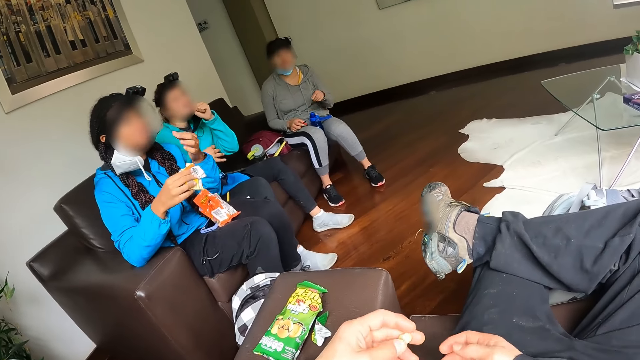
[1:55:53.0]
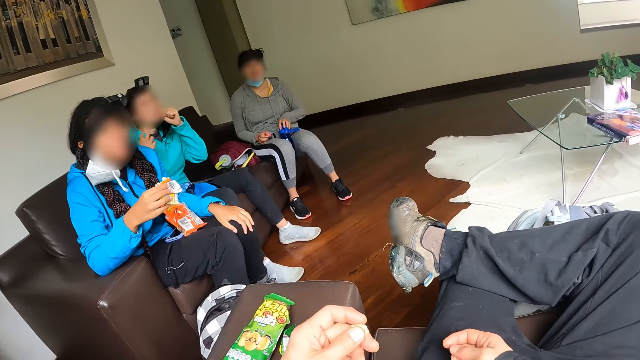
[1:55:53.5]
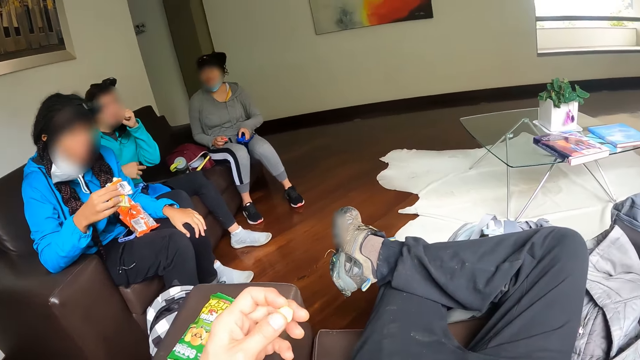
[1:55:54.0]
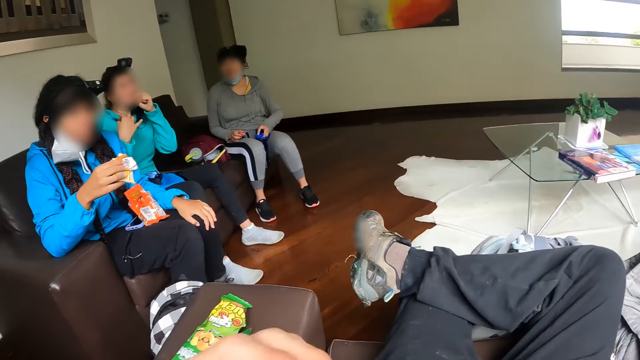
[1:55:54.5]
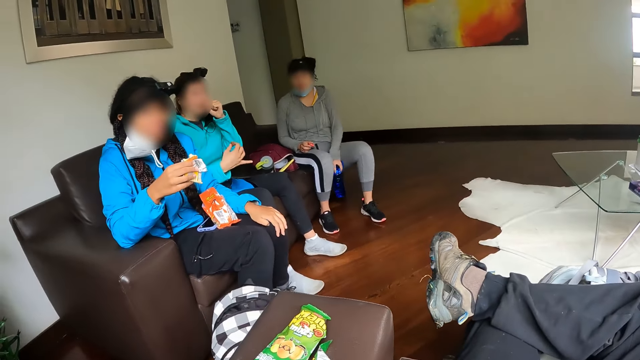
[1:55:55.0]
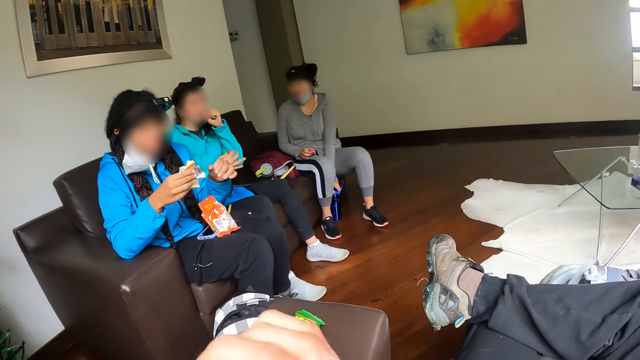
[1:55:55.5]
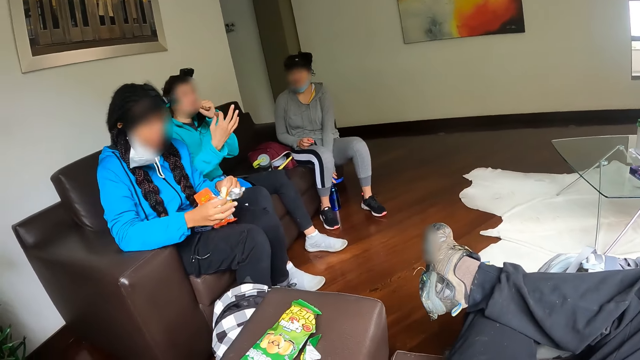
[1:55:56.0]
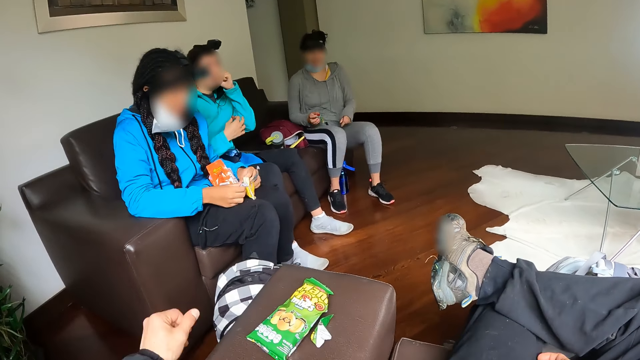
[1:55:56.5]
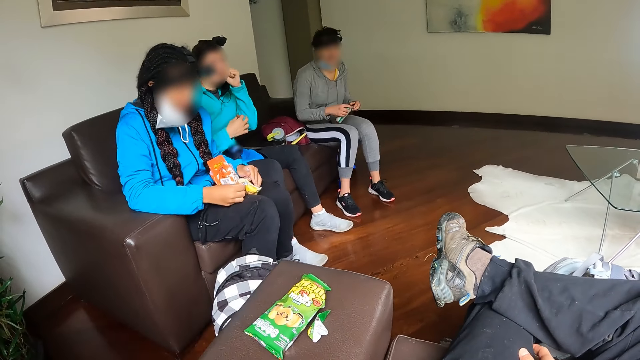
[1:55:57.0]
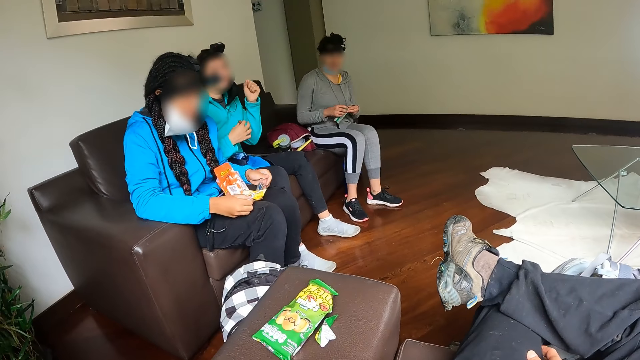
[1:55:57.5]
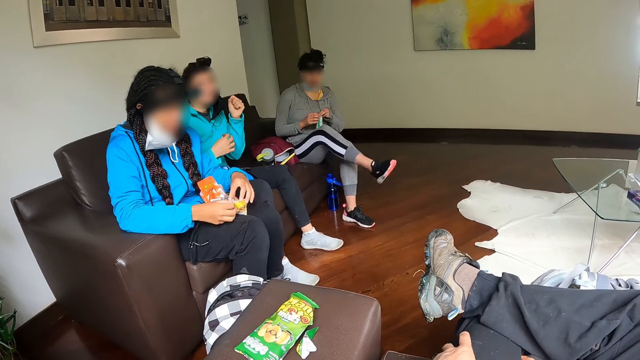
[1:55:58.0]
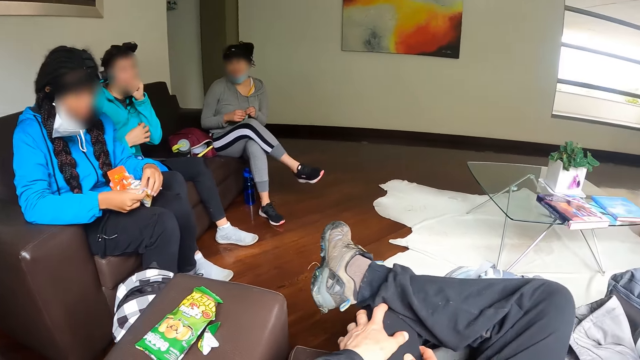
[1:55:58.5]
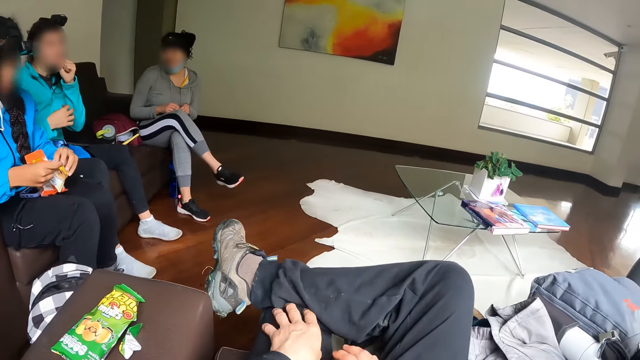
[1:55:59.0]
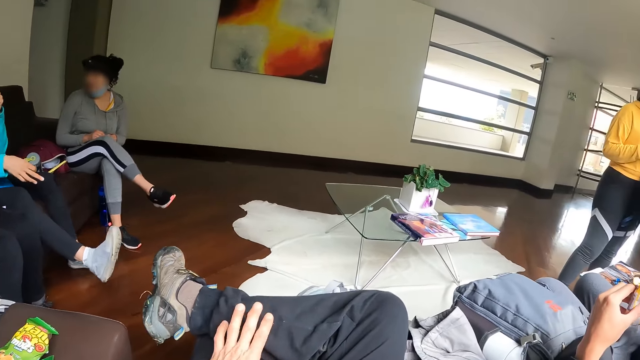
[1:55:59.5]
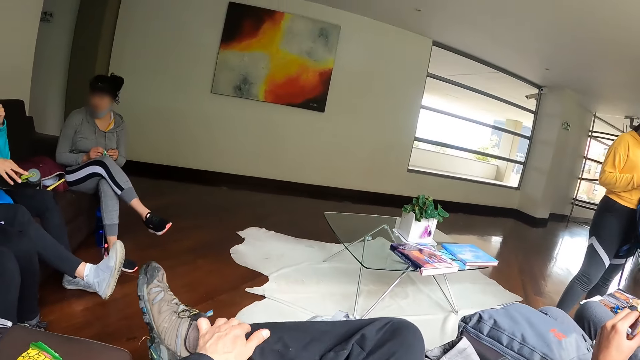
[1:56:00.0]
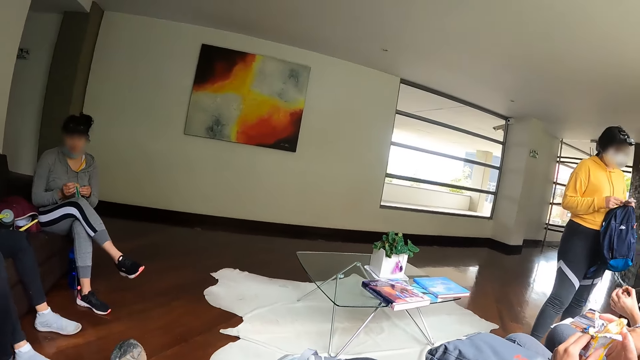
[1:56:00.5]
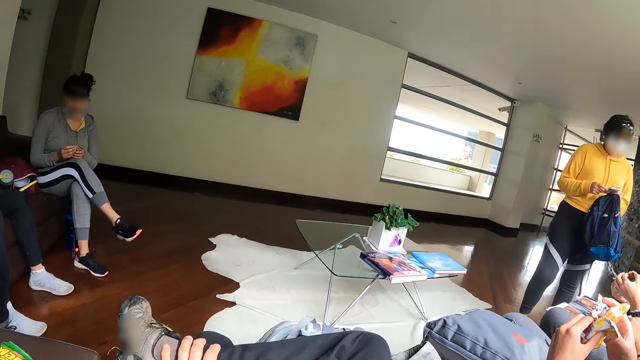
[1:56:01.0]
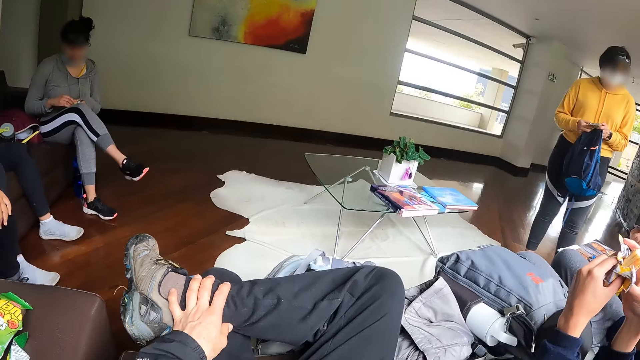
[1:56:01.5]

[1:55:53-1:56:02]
The woman moves the water bottle on the chair to the floor with her left hand. A person converses with the camera wearer. The camera wearer eats nuts. Another woman unwraps the biscuit with both hands. The first woman opens the biscuit with both hands. She folds the legs. The camera wearer looks around.

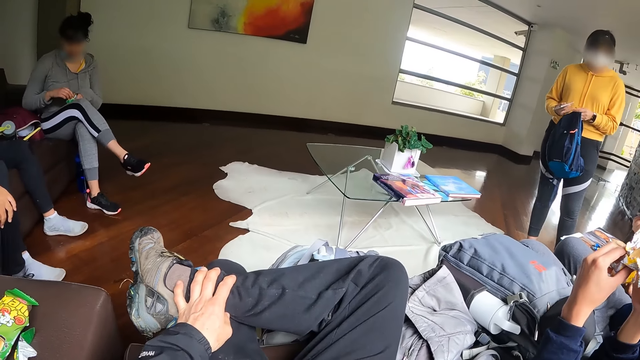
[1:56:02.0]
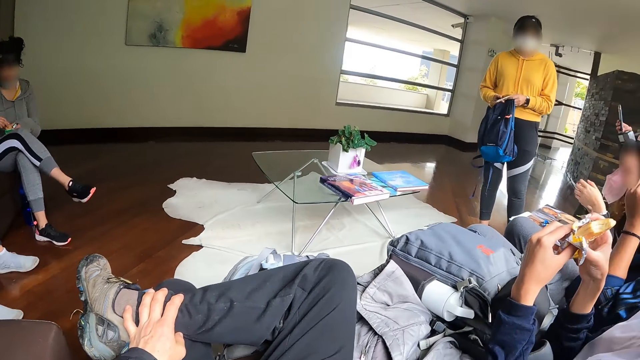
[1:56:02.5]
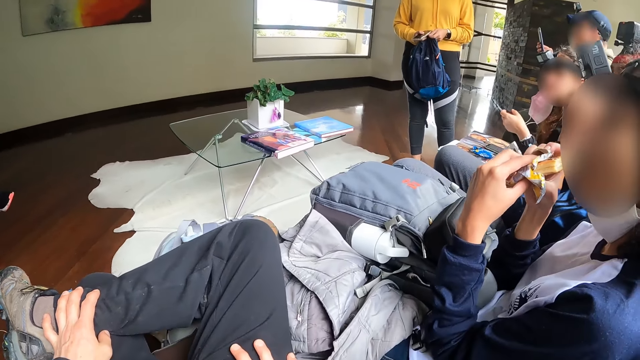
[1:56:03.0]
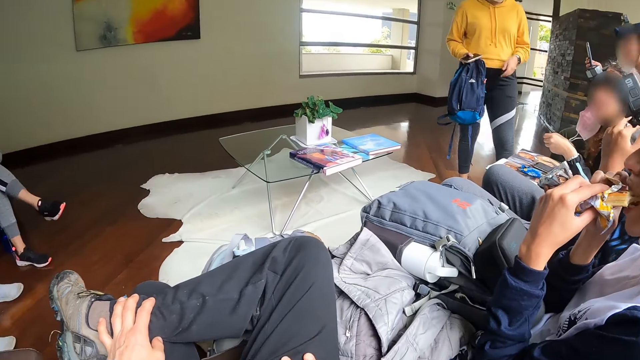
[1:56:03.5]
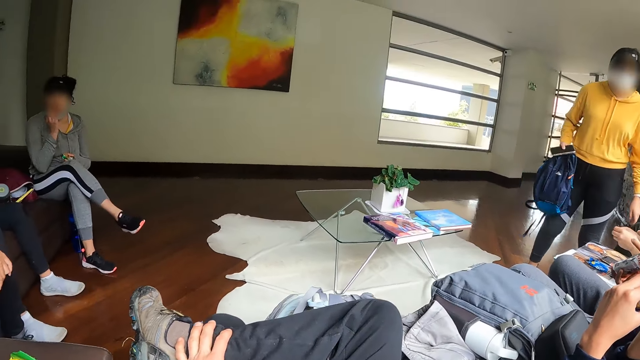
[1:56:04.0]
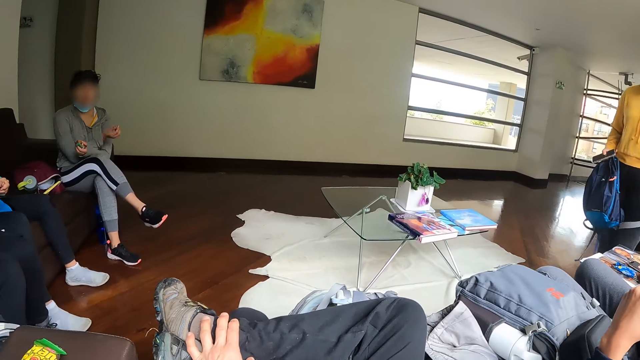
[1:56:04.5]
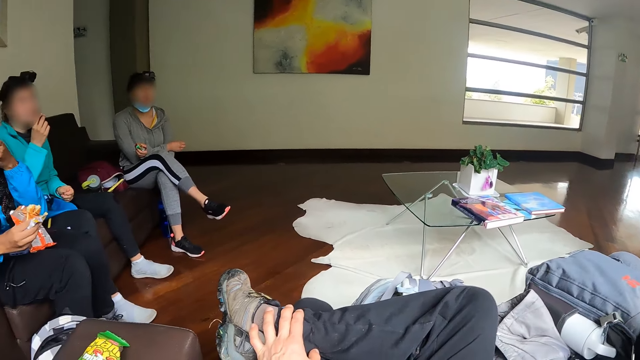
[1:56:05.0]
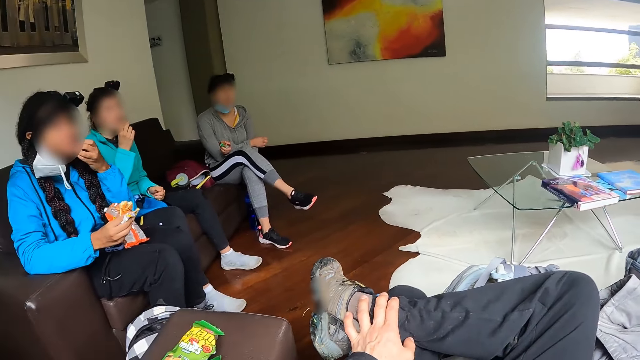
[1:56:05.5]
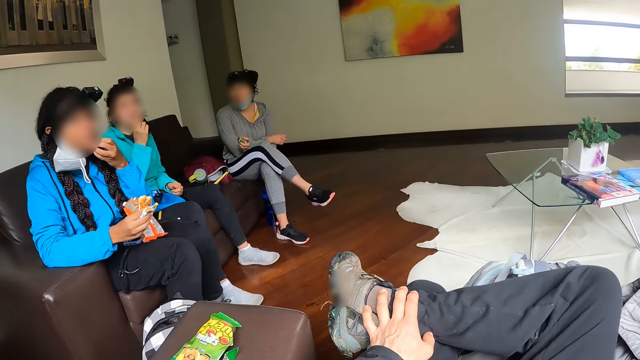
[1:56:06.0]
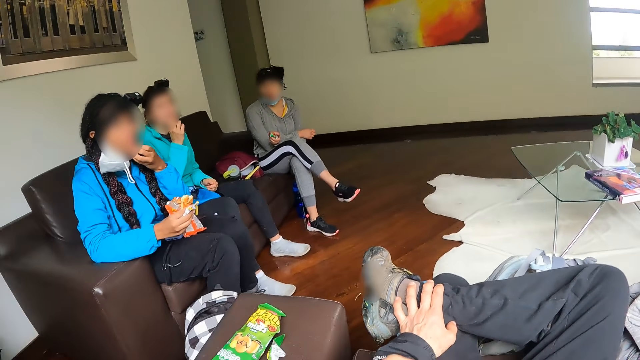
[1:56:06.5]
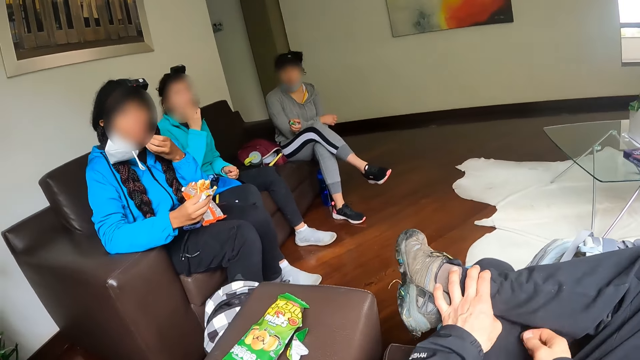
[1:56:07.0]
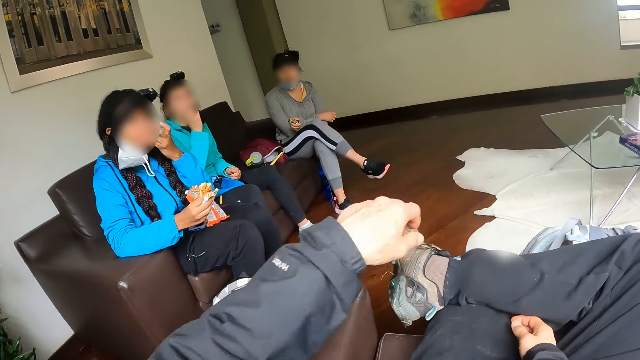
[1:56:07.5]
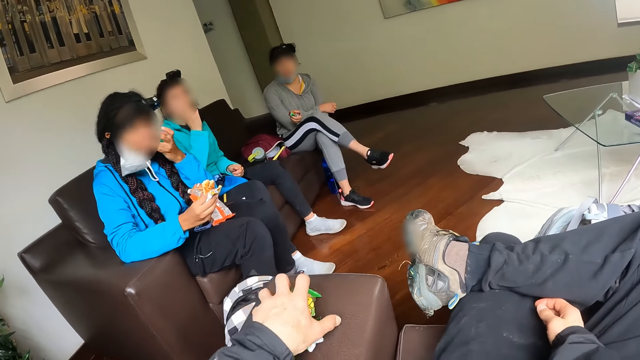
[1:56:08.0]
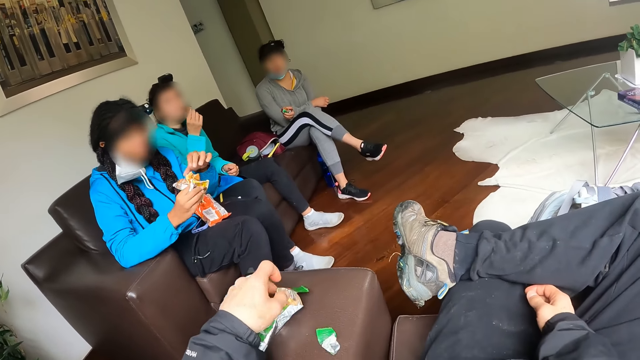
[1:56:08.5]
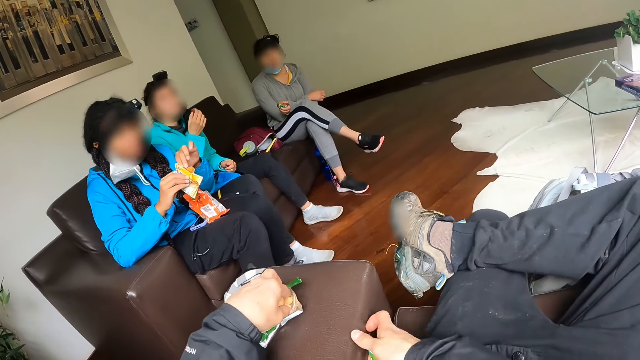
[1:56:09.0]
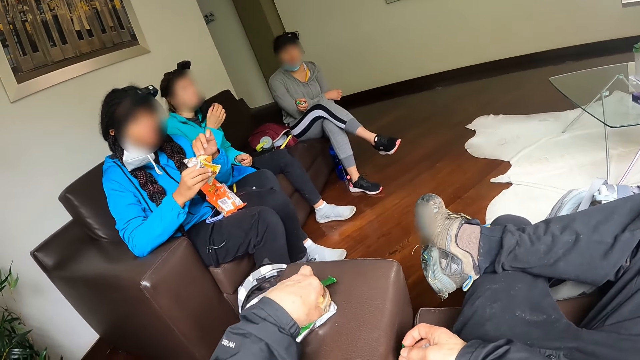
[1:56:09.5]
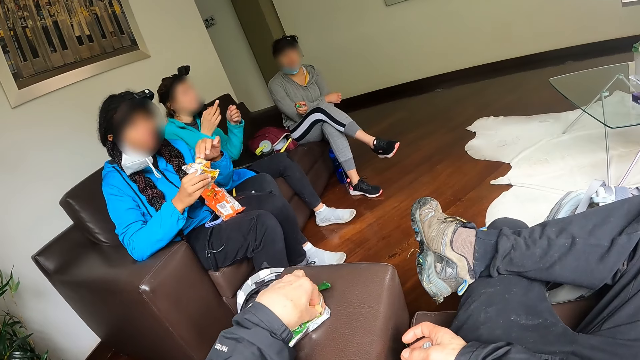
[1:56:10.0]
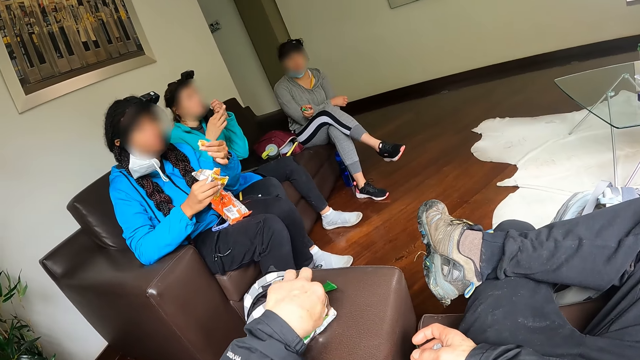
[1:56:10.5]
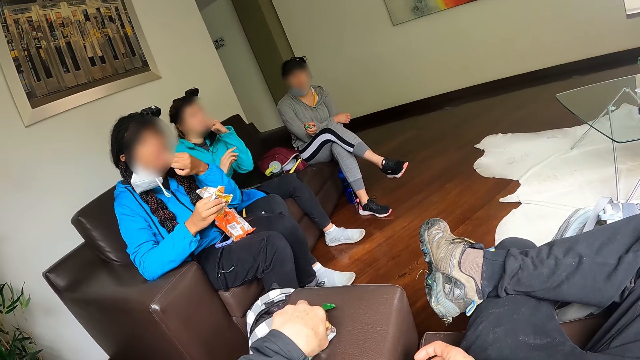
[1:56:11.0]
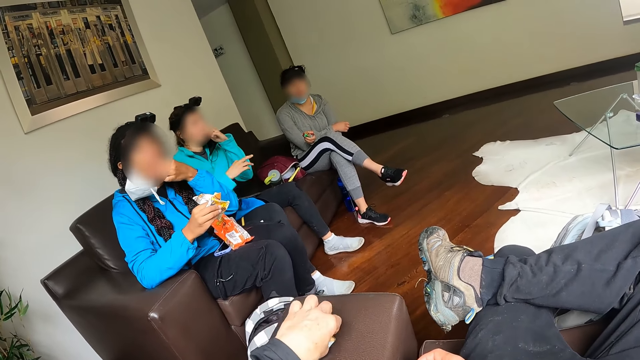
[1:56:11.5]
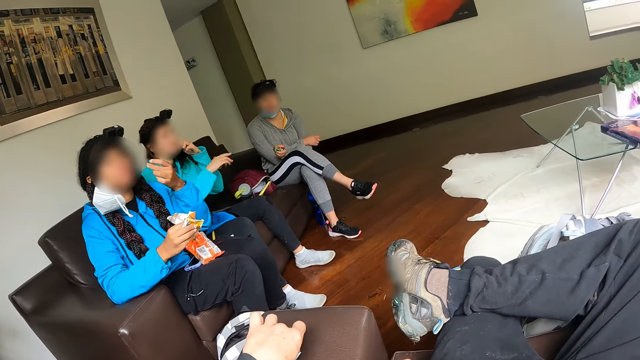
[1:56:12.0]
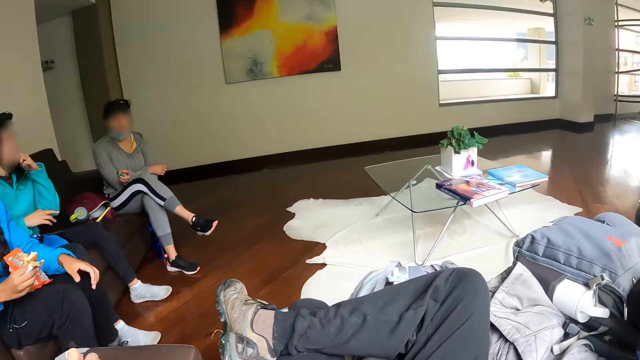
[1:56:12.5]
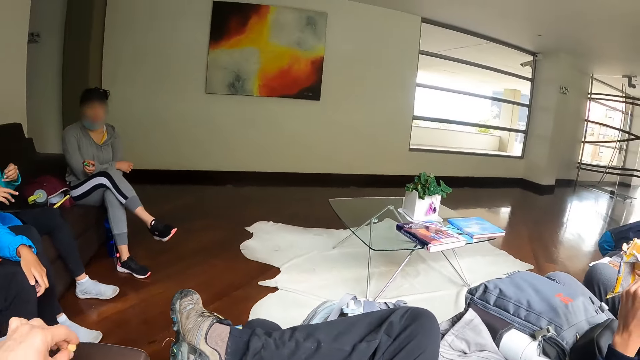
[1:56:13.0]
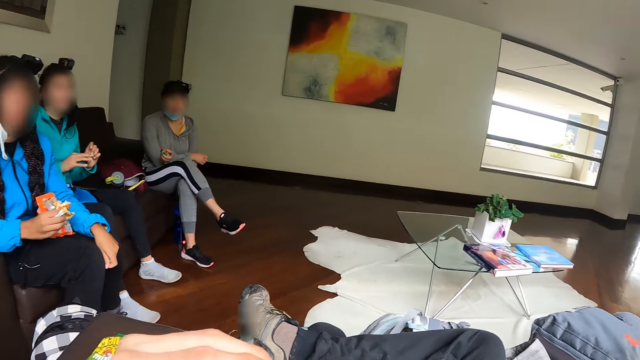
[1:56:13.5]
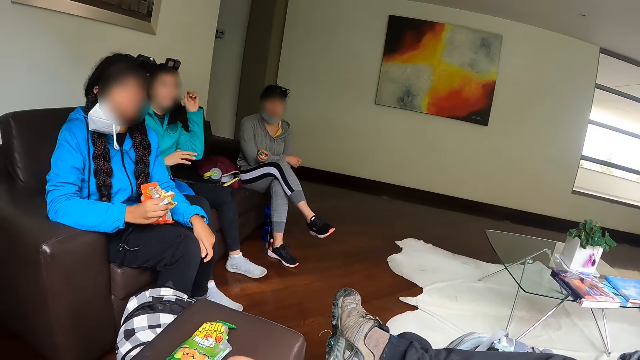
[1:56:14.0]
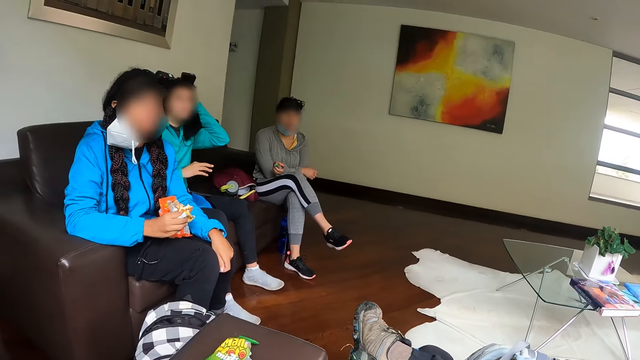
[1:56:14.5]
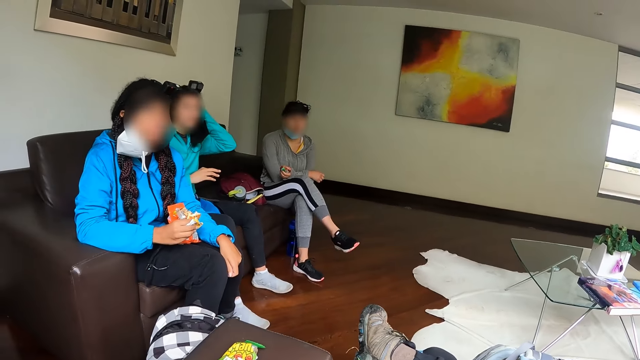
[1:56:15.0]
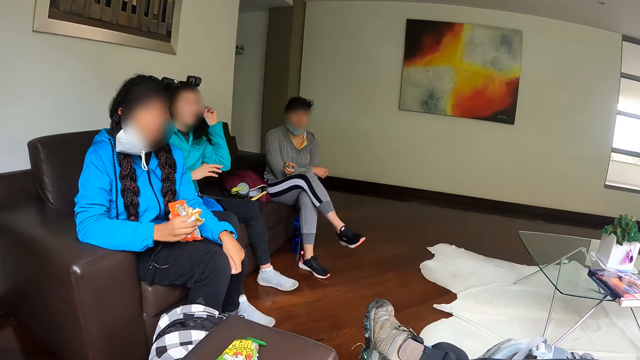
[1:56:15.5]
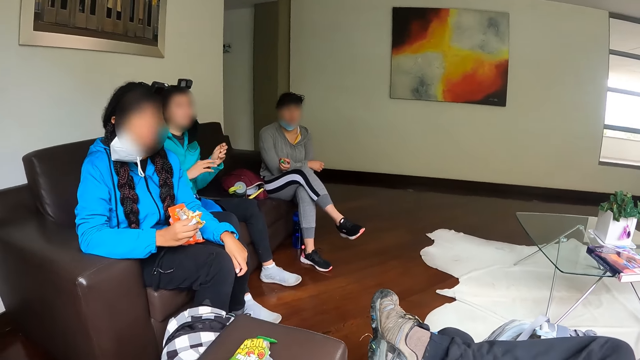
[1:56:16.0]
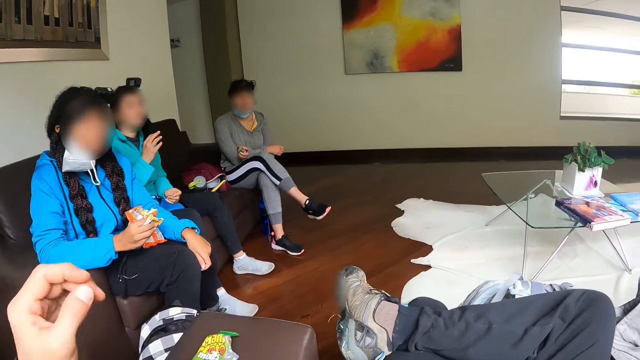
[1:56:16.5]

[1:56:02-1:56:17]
A man operates a phone with both hands. A person eats chocolate. Another person touches the face. The camera wearer picks the biscuit or nut from the arm of the chair with his left hand. A woman picks the biscuit from the packet with her left hand. The woman eats the biscuit with her left hand. A third person converses with the camera wearer and touches the hair.
